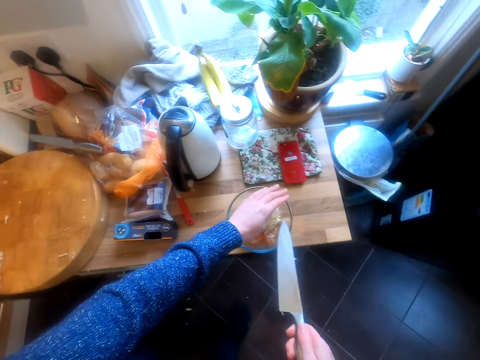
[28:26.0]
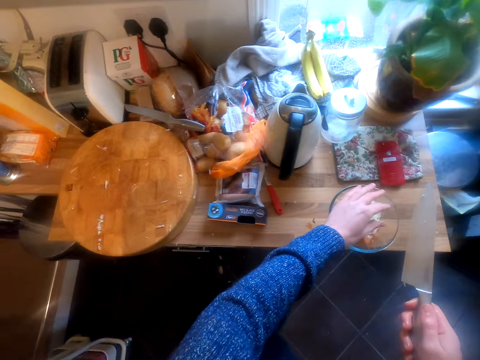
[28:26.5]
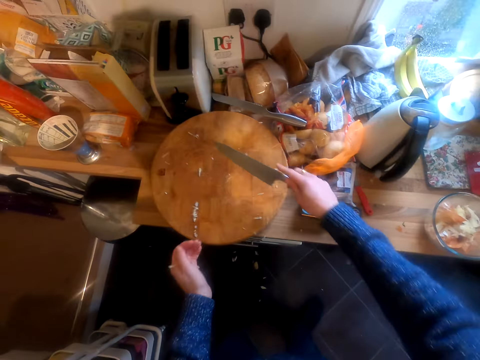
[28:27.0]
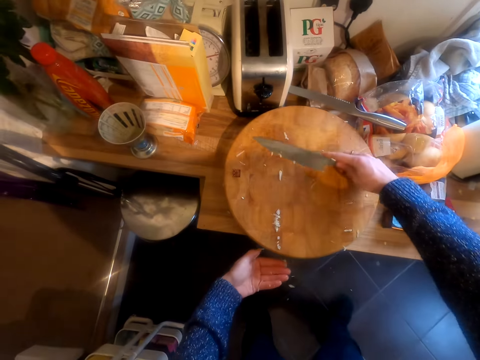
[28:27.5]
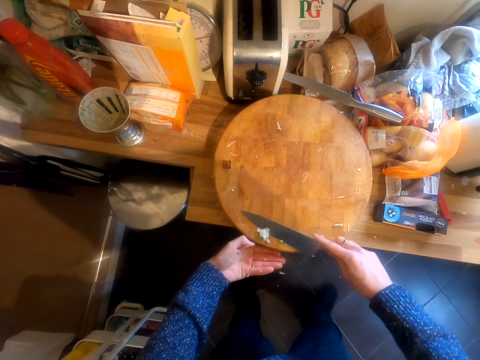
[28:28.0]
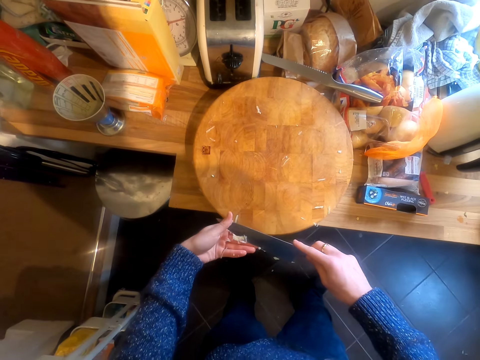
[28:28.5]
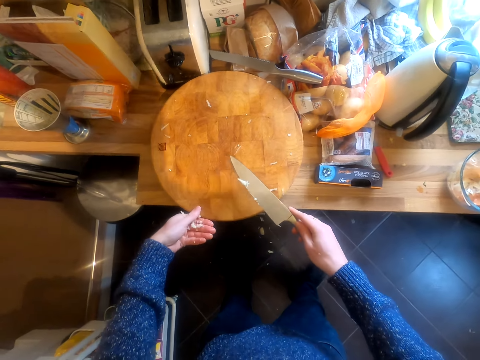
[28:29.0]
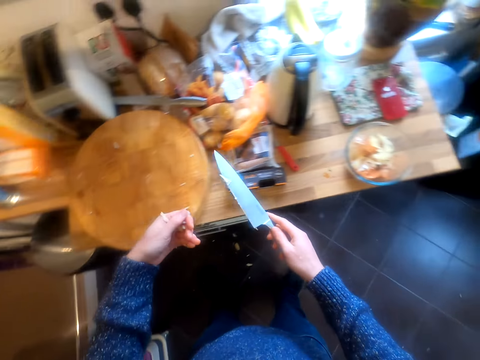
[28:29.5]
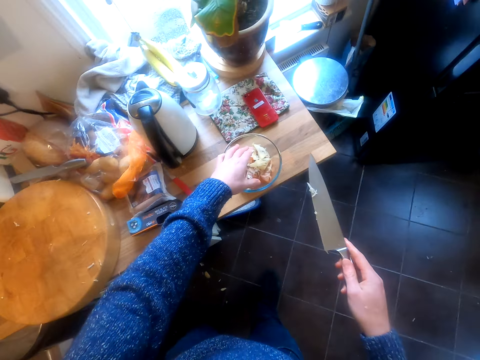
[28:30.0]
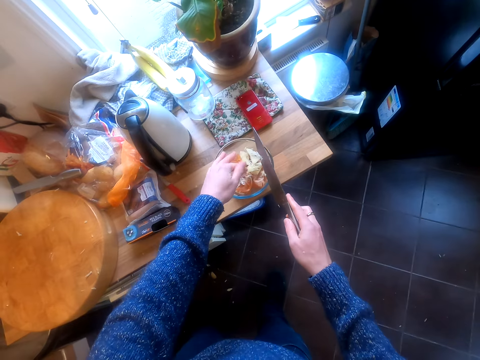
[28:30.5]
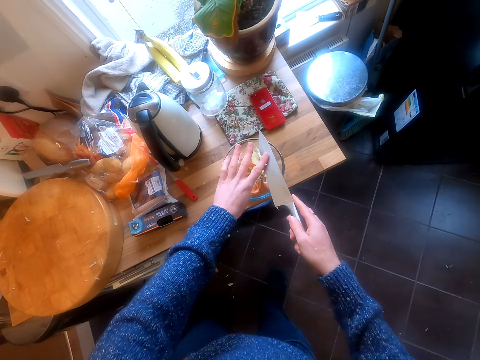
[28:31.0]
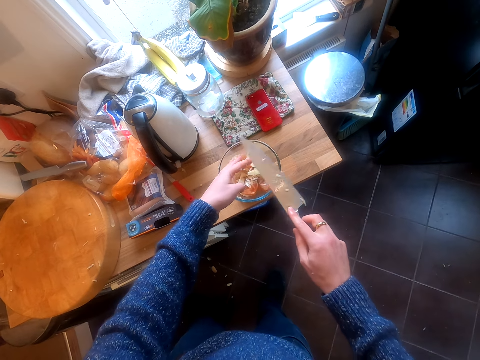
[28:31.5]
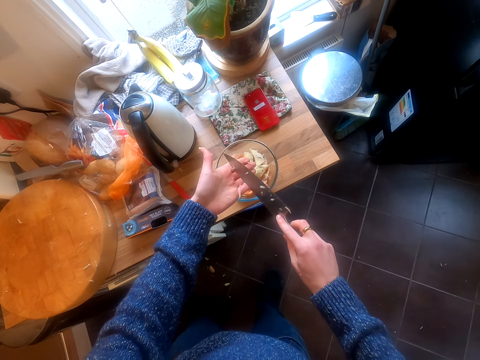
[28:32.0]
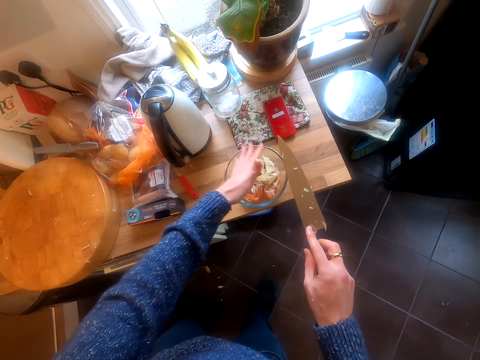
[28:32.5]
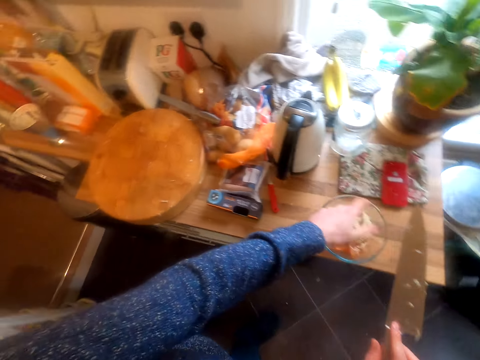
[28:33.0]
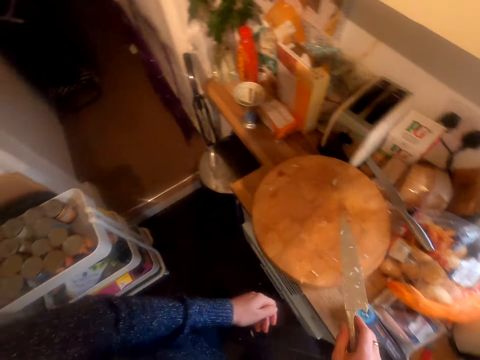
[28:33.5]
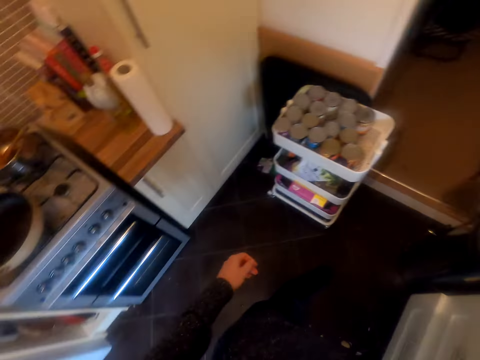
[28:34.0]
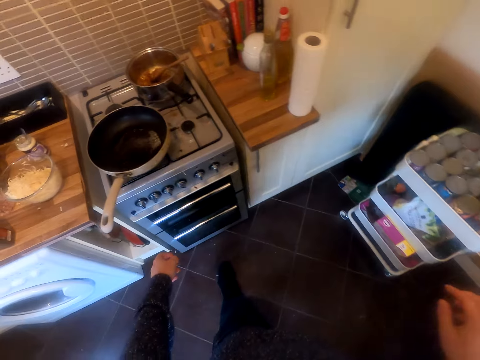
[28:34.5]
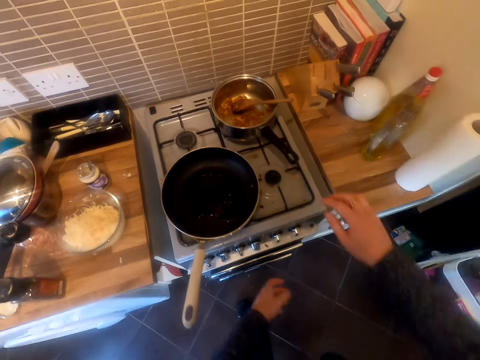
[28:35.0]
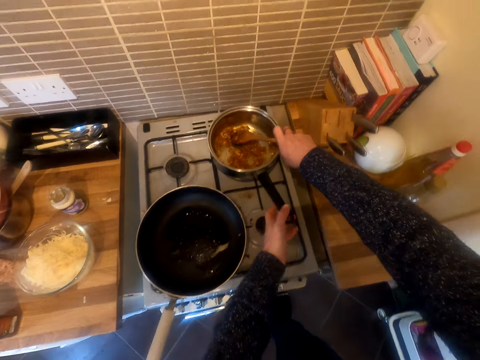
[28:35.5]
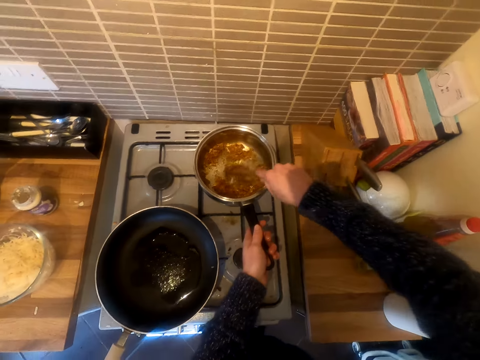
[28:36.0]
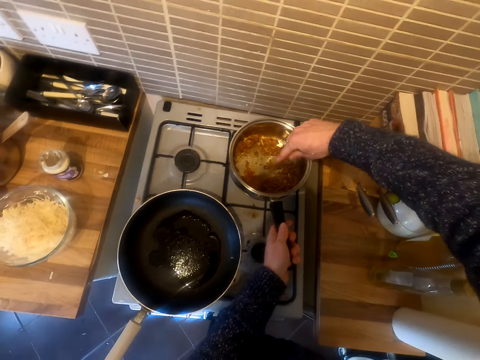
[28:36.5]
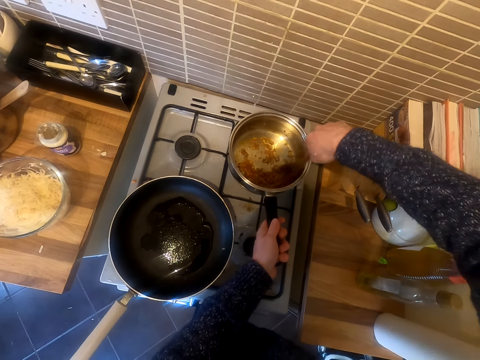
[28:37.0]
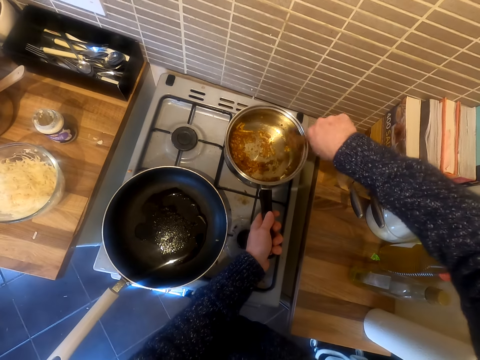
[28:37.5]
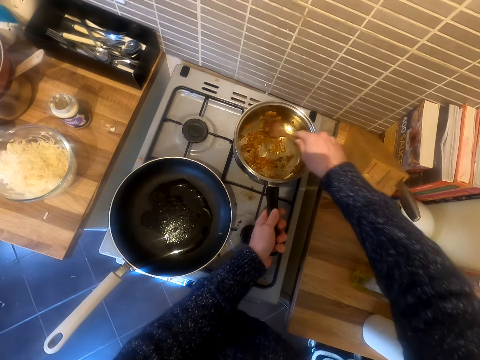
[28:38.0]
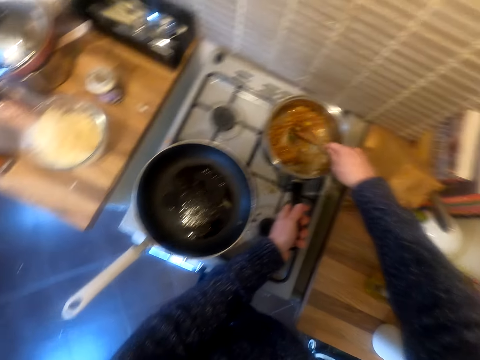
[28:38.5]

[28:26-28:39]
The camera wearer puts the mushroom in the plate. They clean the chopping board. They put the mushroom in the plate. They wipe hands with a knife. They stir food.

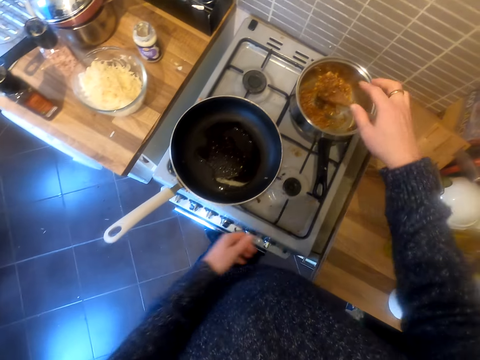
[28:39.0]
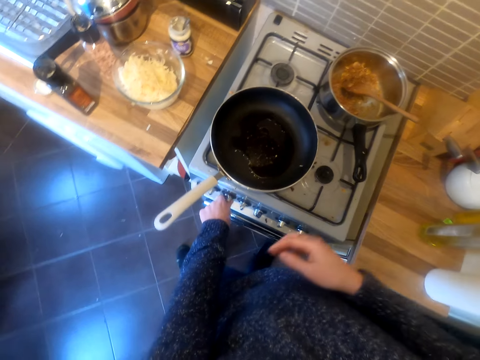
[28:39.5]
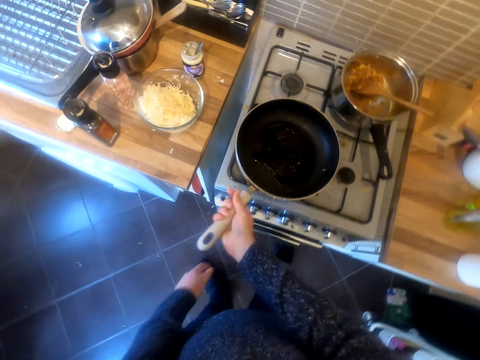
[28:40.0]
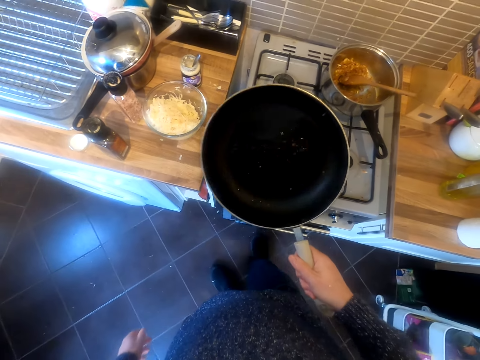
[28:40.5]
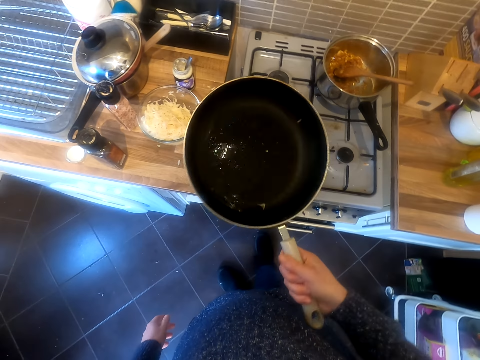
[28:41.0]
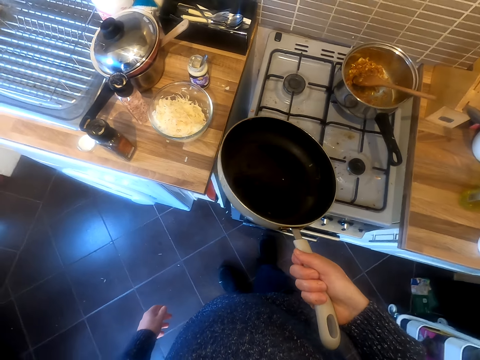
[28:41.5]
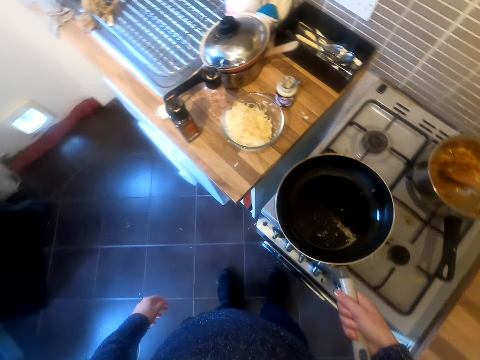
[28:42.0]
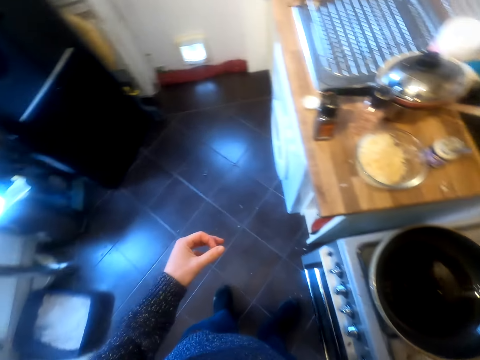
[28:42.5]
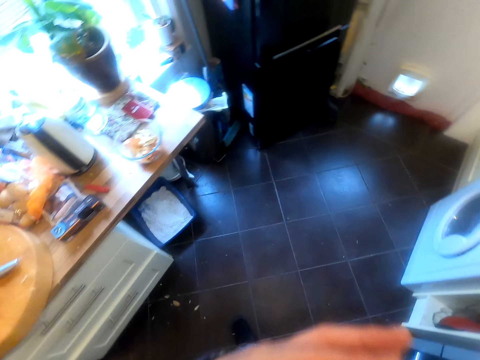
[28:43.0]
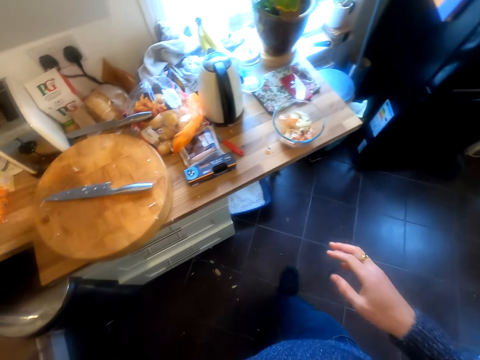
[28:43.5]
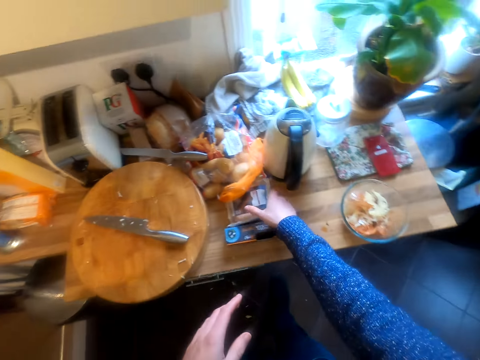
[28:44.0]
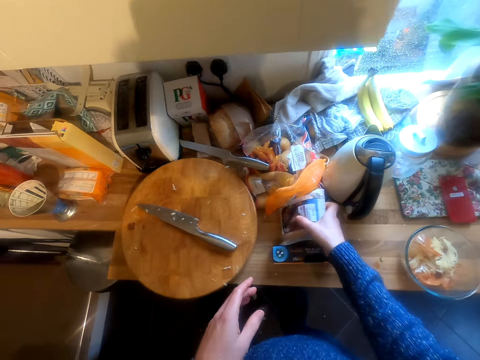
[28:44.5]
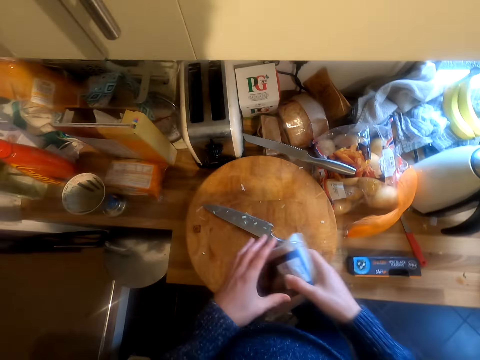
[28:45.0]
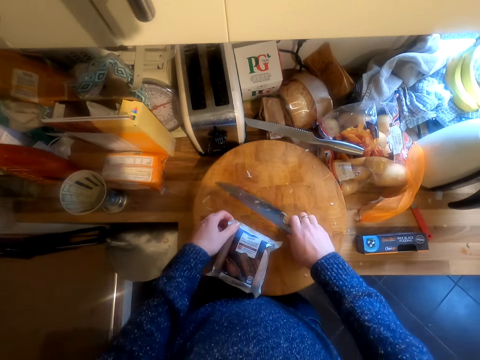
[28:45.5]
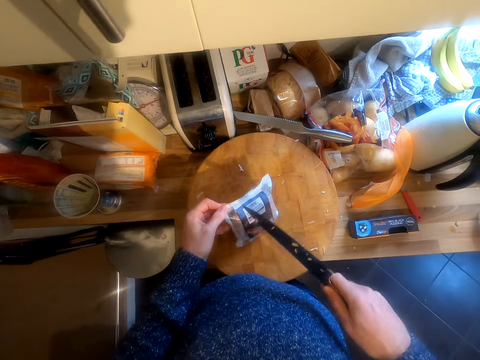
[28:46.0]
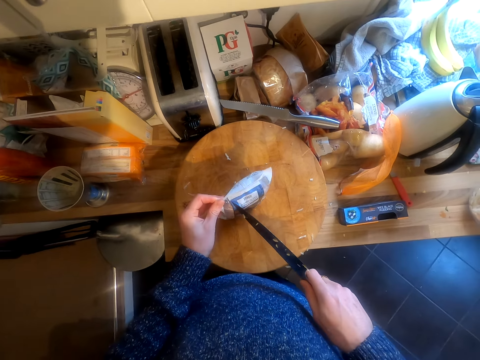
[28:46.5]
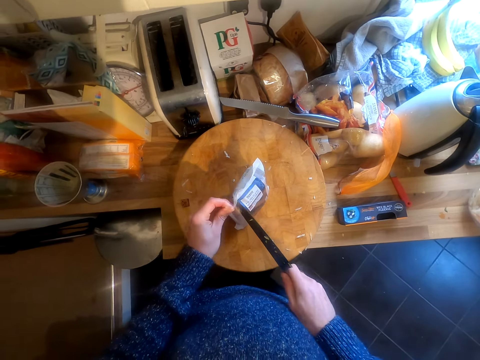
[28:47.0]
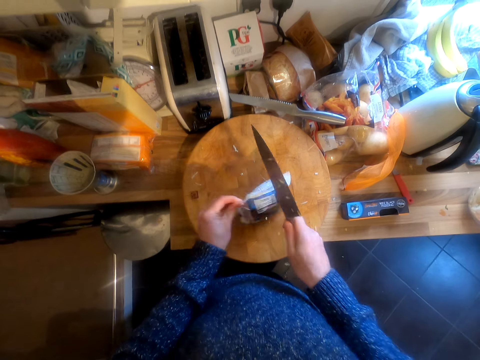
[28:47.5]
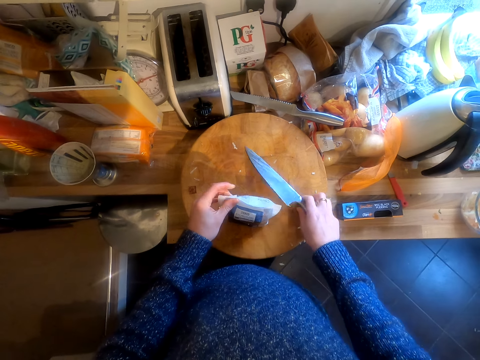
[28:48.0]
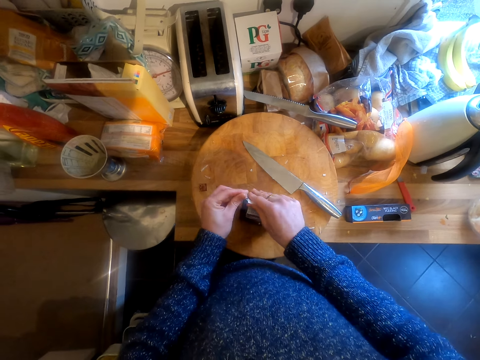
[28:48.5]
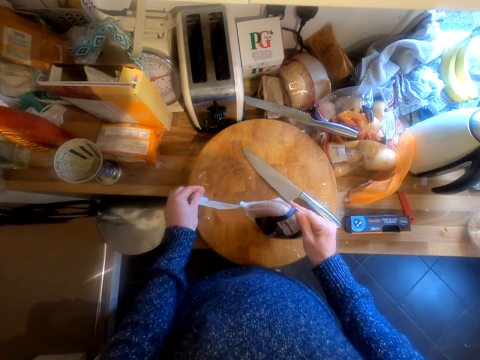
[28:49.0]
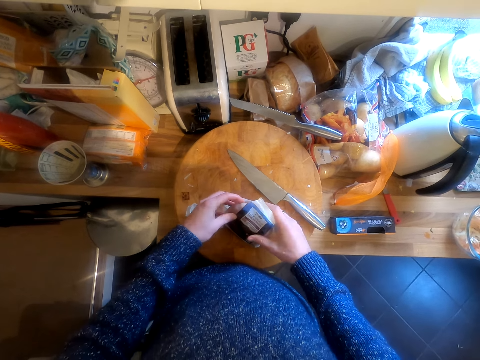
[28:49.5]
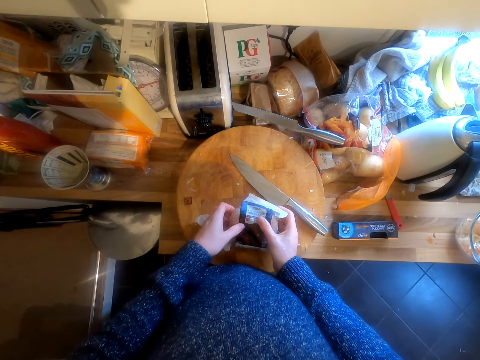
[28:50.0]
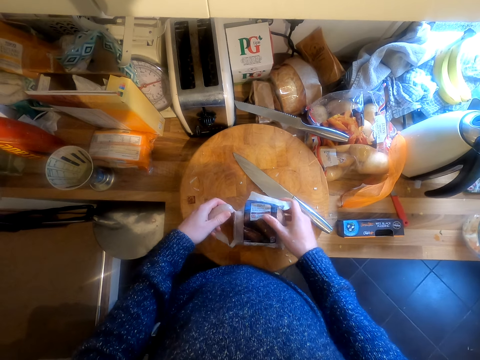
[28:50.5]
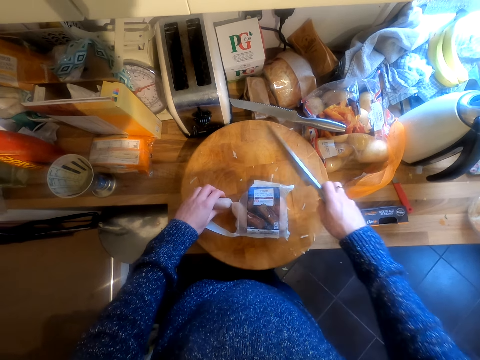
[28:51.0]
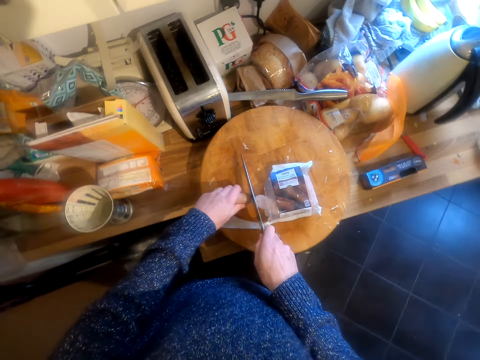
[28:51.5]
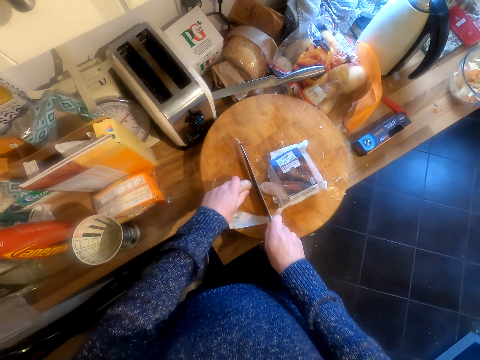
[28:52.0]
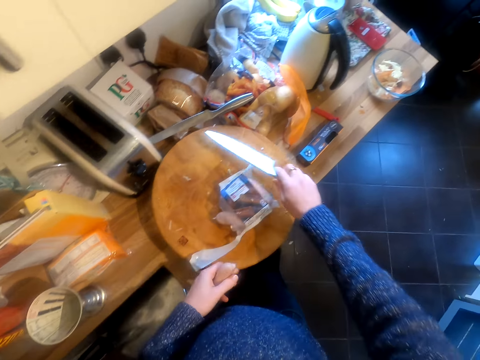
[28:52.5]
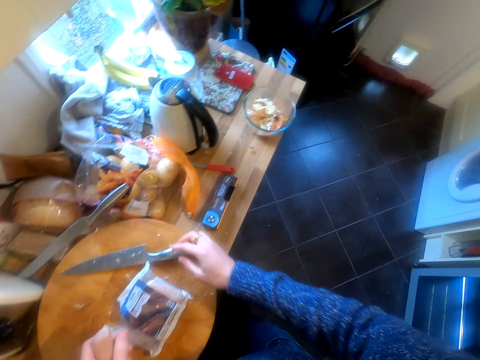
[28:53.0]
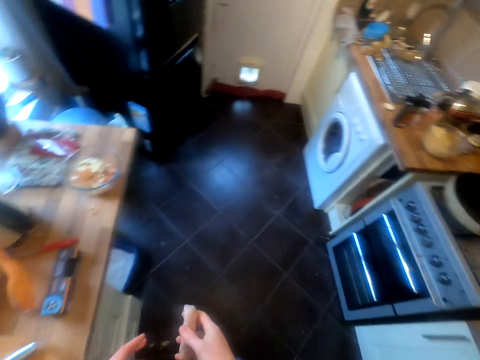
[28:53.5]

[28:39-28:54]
The camera wearer picks up a frying pan. They look at the pan and put the pan on the gas. They pick up the paper or packet. They hold a knife. They cut the papers with the knife. They put the knife down. They tear the papers. They remove sausages from the packet. They cut the sausages.
